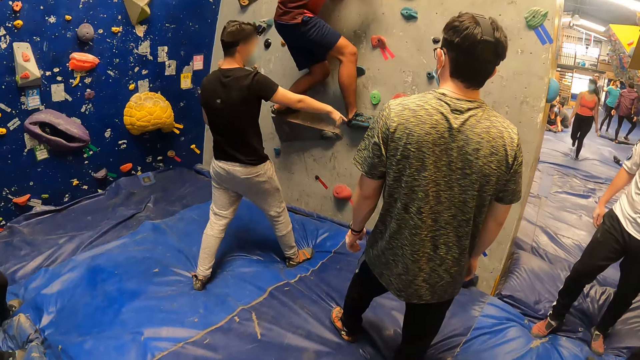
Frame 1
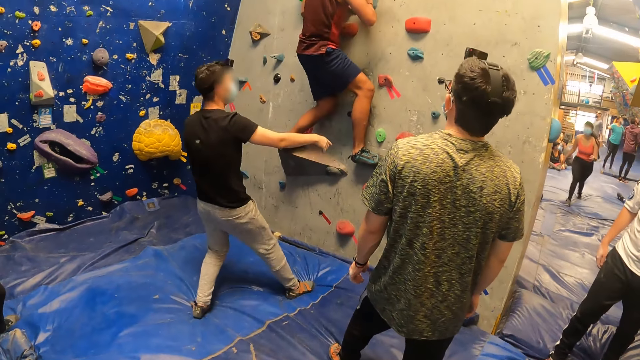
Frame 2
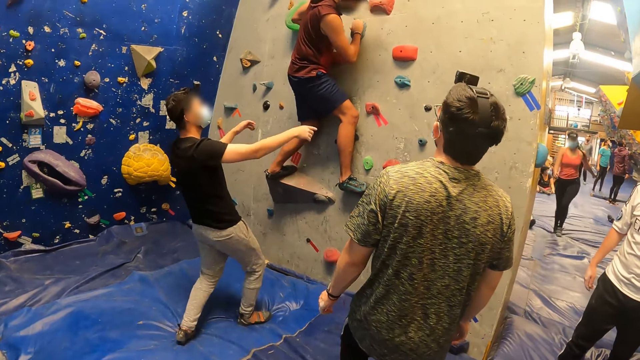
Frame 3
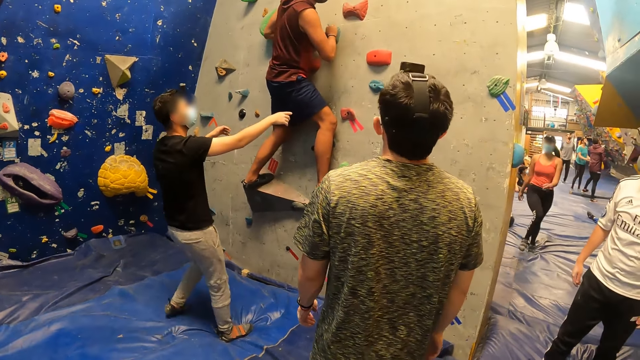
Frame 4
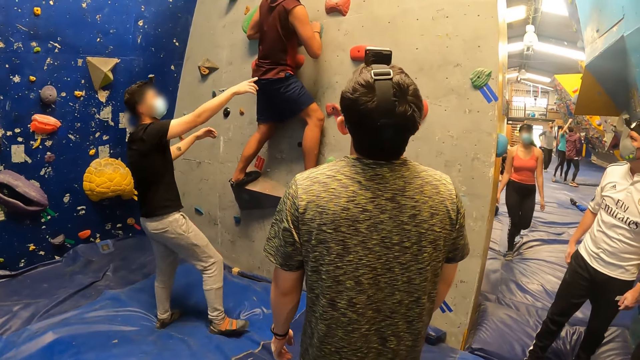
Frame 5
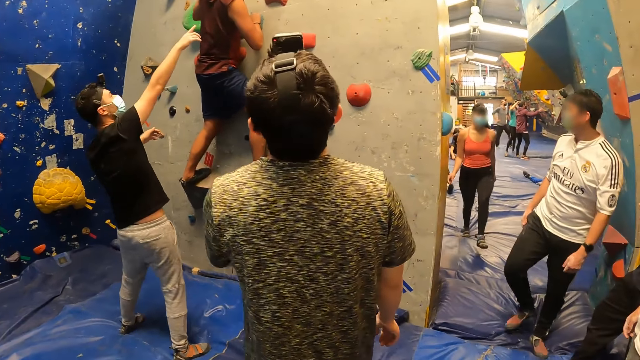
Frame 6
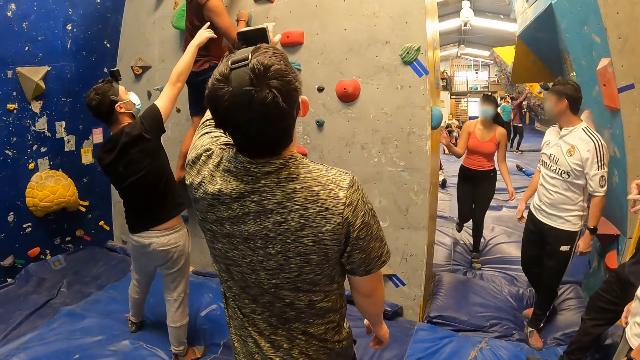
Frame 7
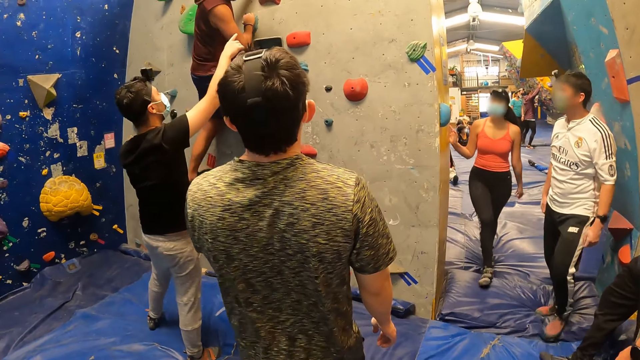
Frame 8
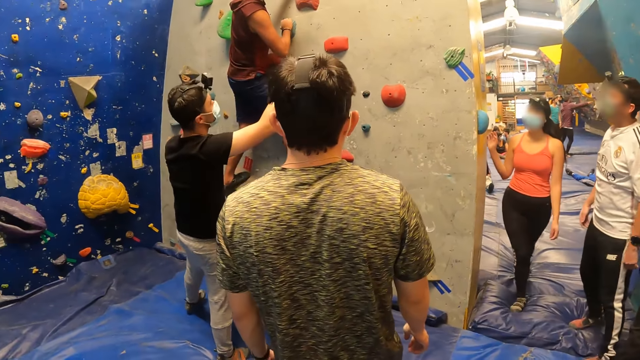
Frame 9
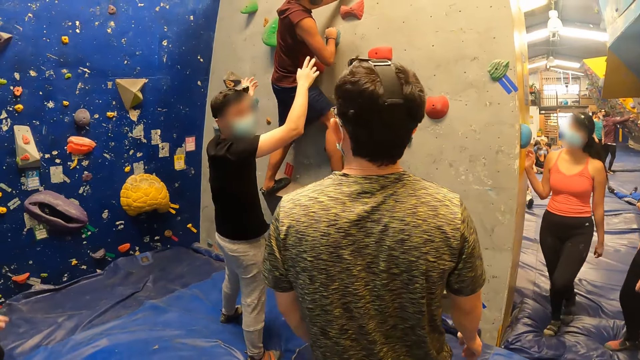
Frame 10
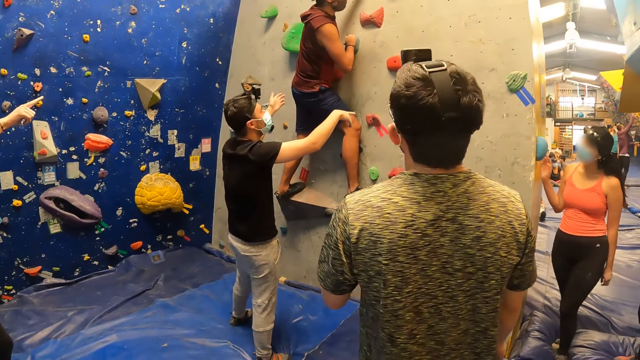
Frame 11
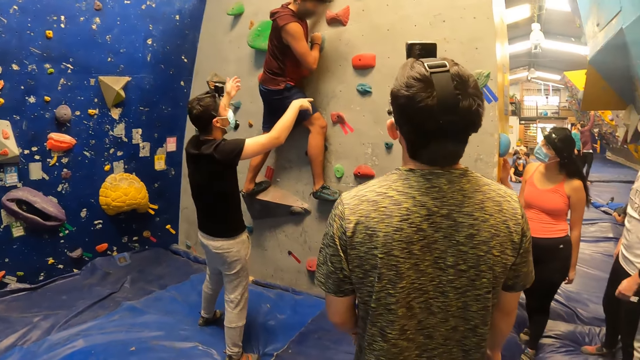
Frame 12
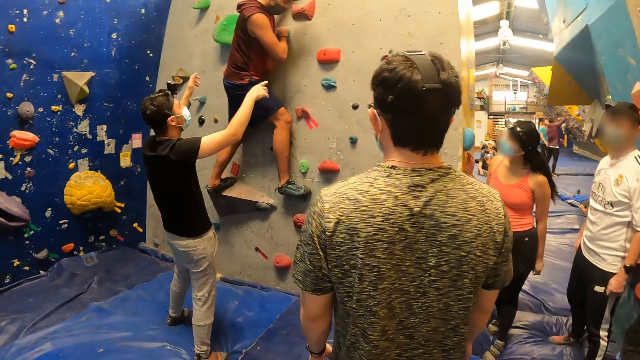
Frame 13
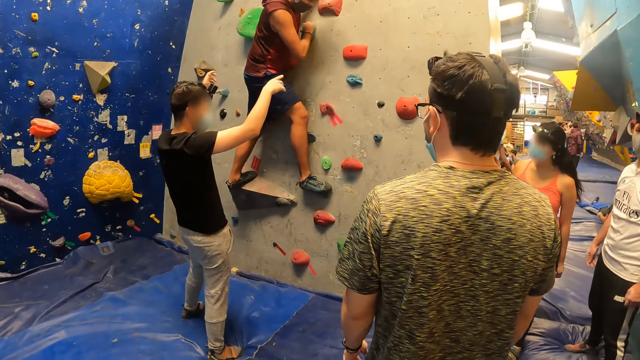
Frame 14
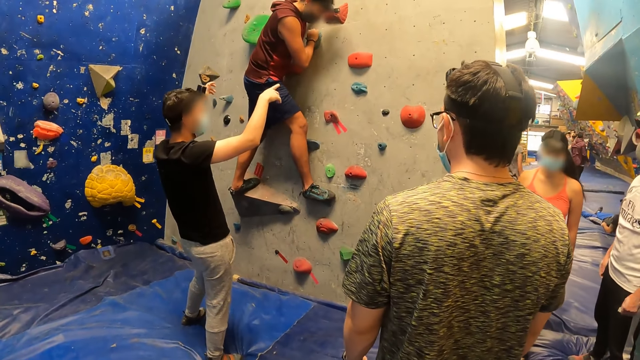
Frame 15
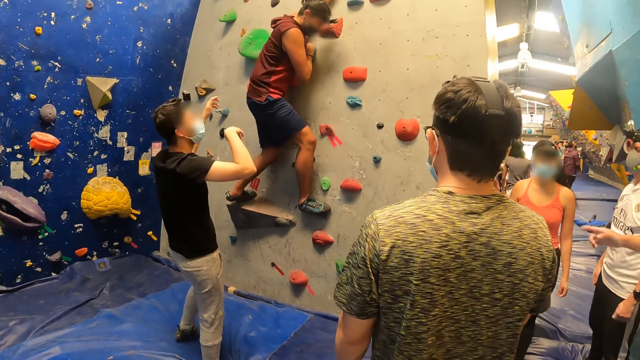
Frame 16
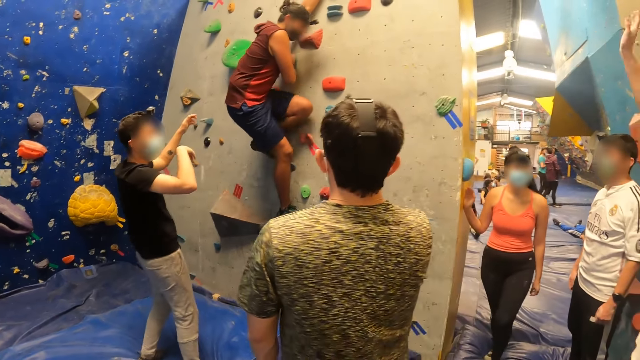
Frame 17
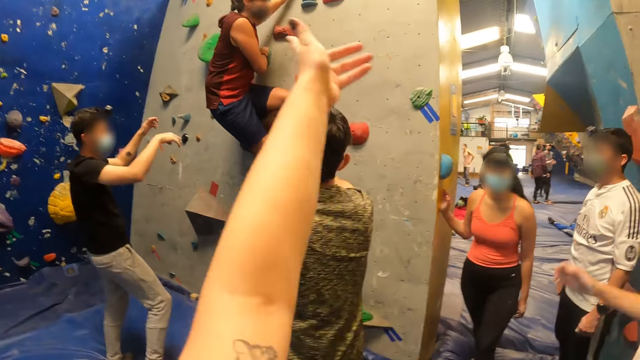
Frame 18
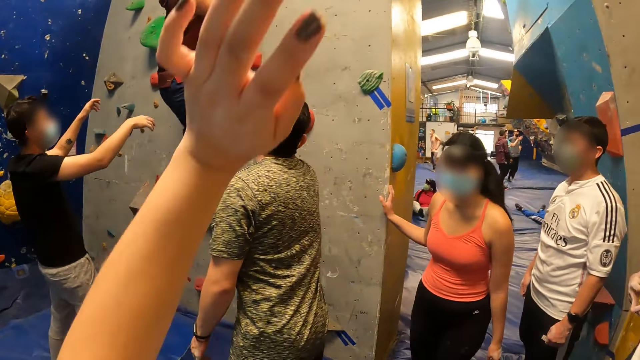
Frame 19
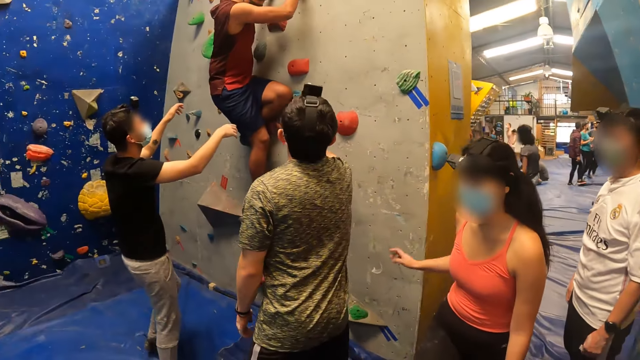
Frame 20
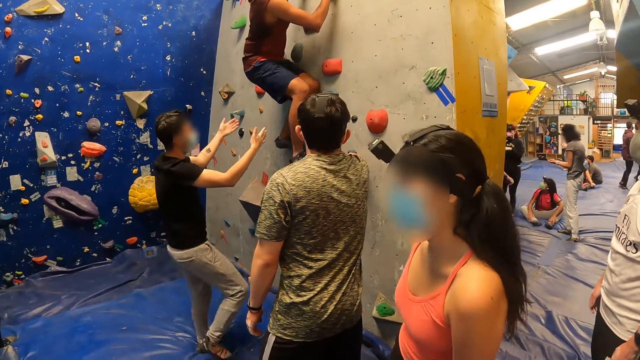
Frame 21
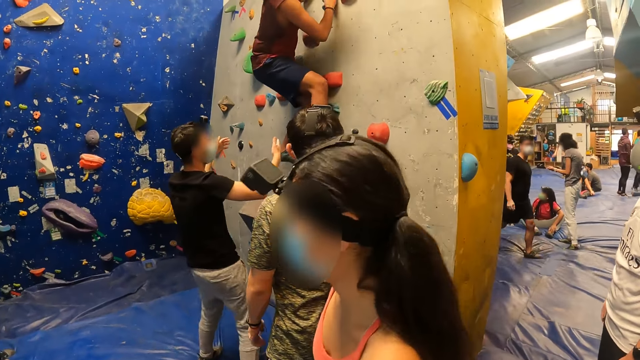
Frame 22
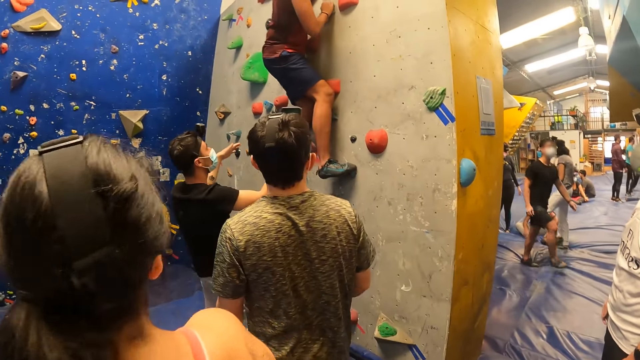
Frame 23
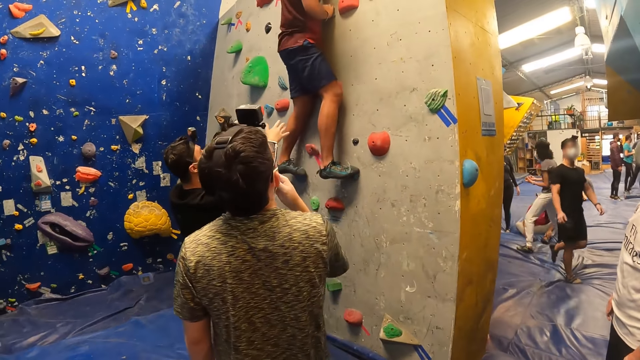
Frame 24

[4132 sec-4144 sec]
A person walks around.

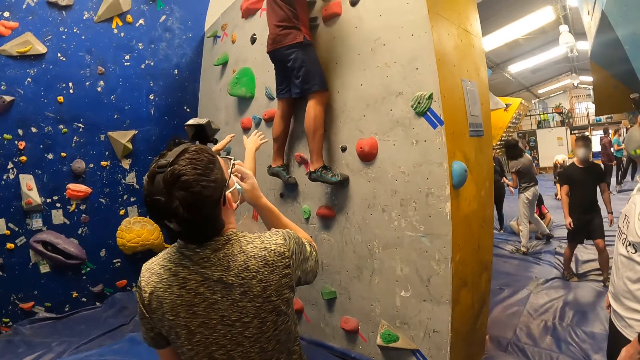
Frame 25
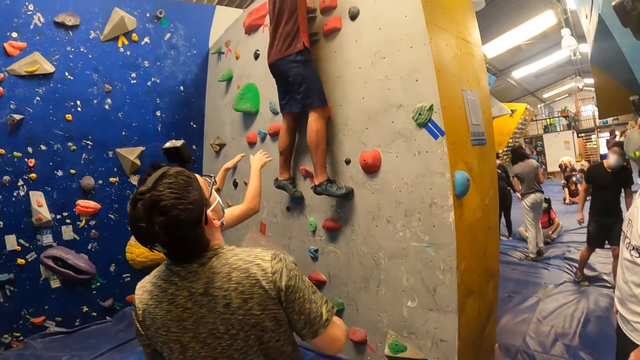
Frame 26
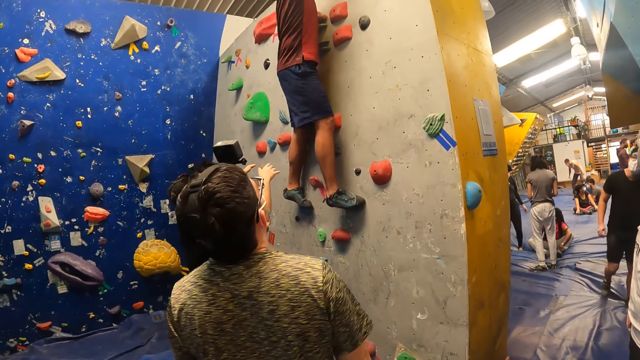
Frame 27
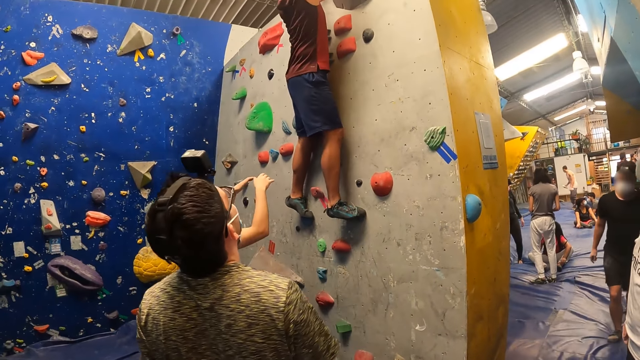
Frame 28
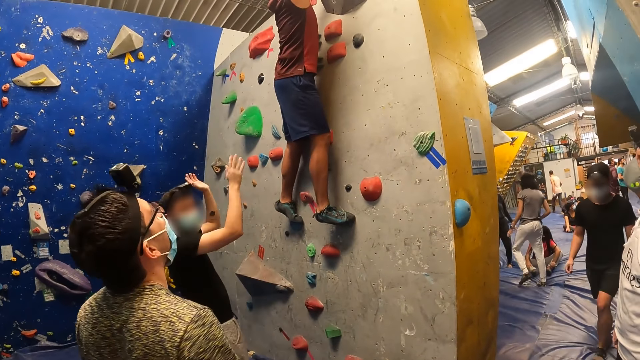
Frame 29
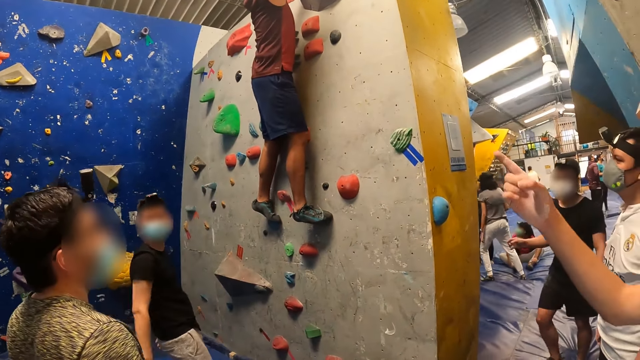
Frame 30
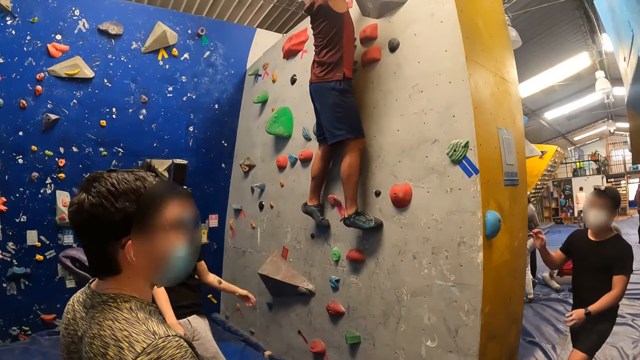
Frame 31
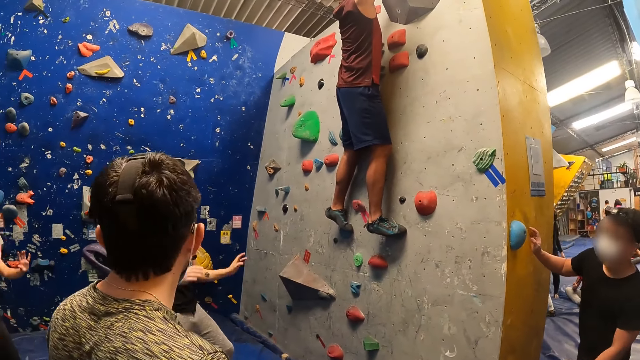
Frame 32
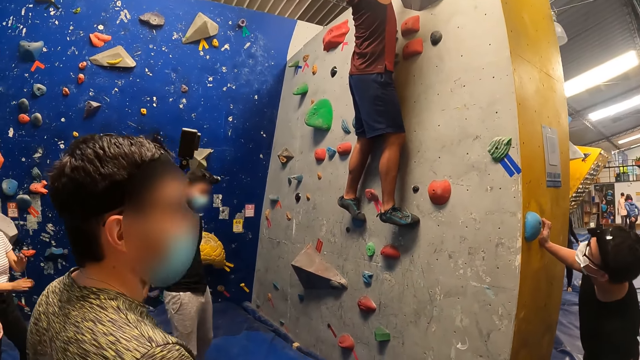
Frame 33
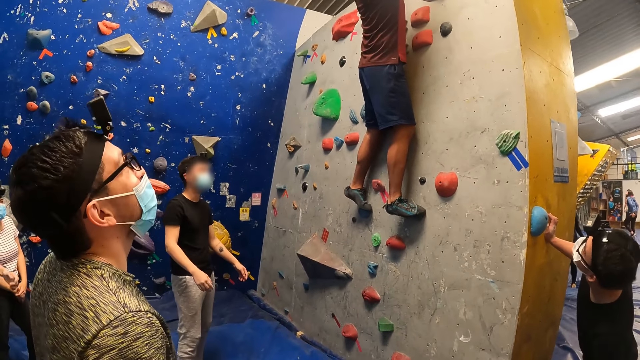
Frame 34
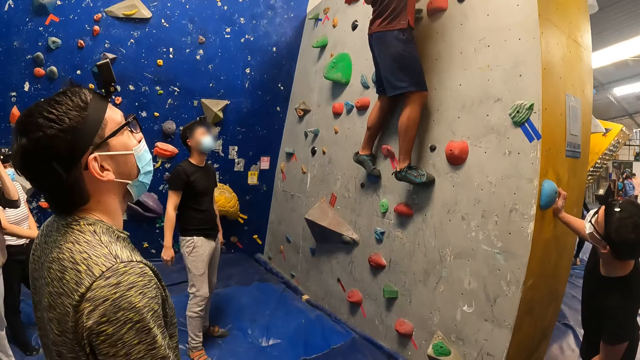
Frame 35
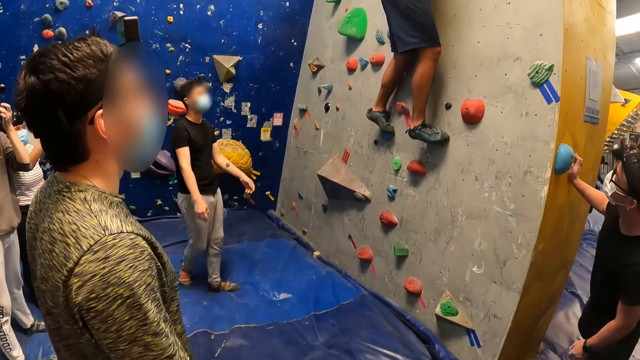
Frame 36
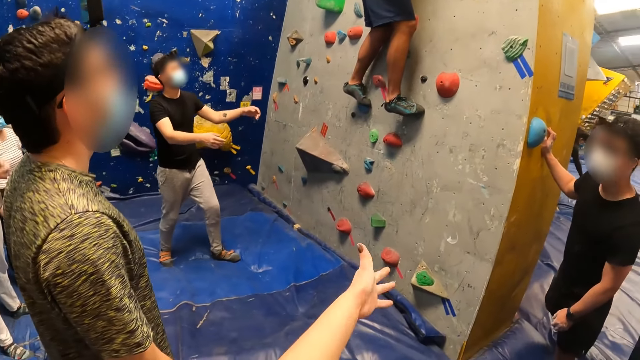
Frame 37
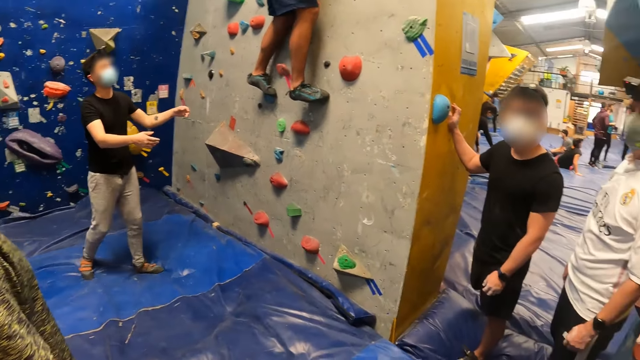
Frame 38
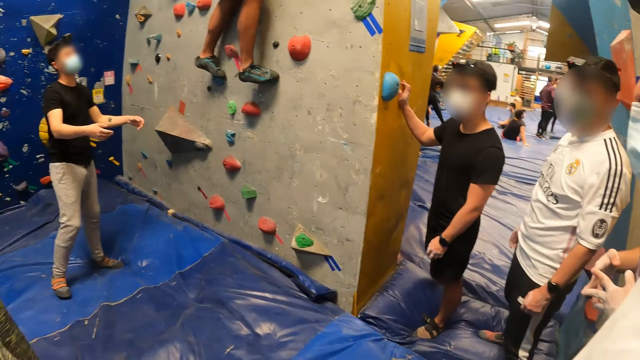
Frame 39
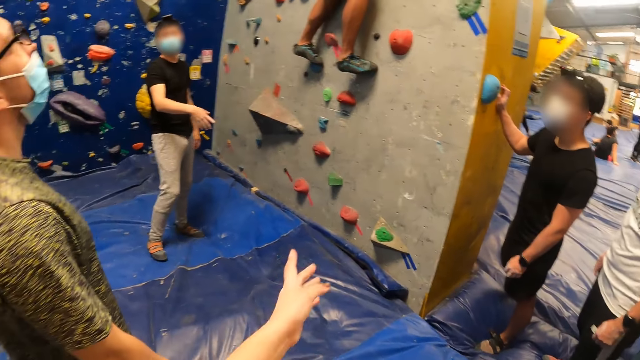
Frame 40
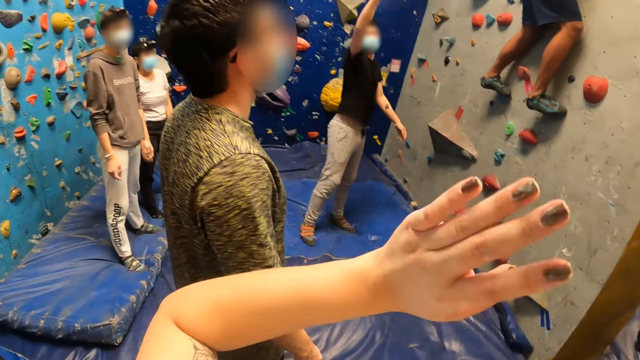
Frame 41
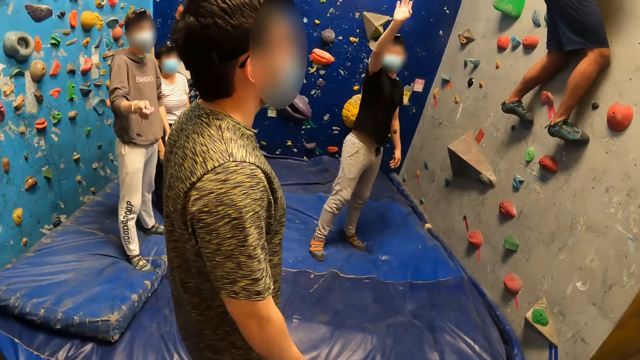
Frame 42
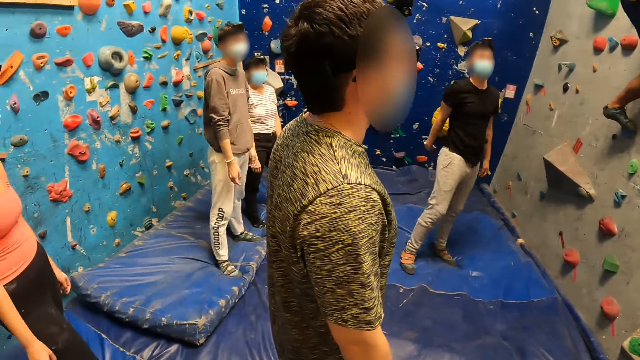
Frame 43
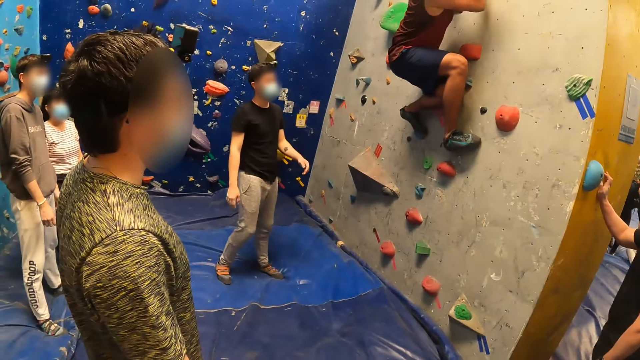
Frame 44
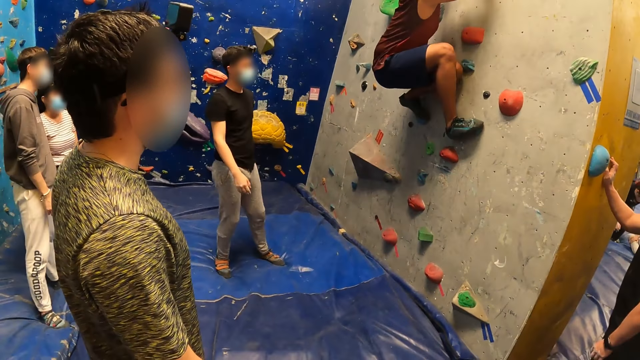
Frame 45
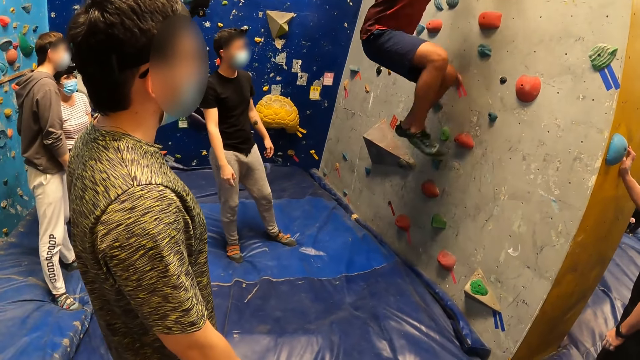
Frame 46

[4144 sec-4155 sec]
A man touches the wall. The camera wearer interacts with the man.
